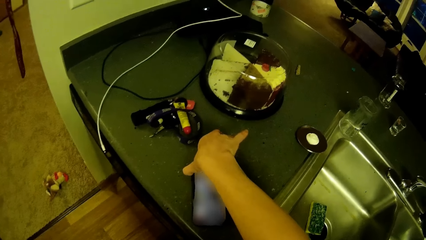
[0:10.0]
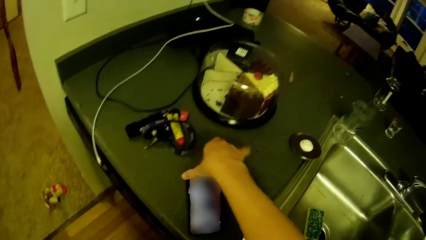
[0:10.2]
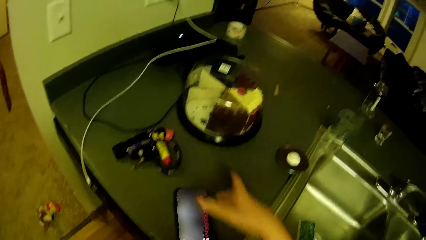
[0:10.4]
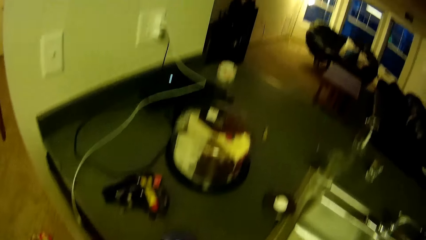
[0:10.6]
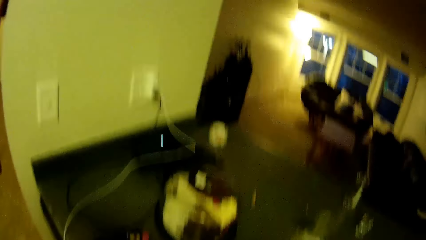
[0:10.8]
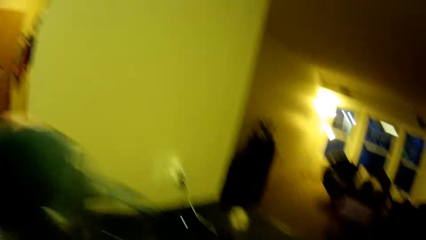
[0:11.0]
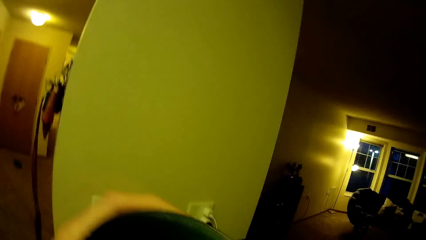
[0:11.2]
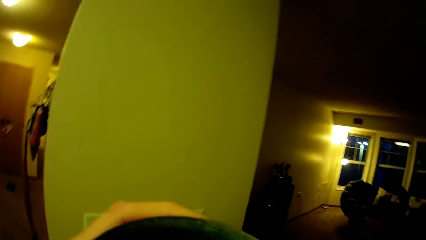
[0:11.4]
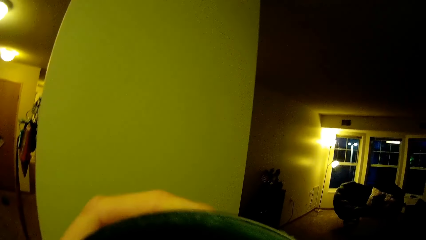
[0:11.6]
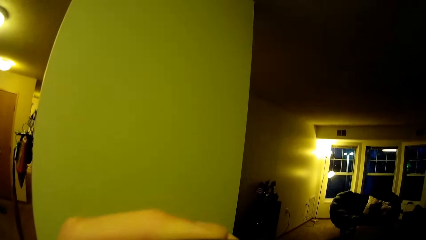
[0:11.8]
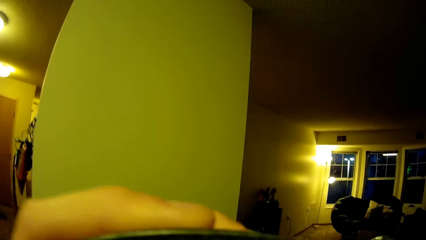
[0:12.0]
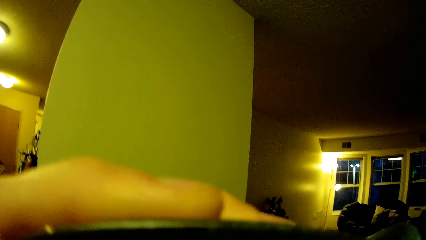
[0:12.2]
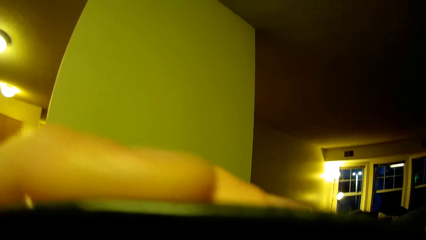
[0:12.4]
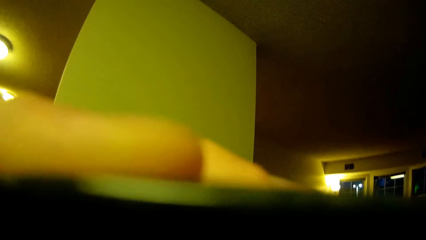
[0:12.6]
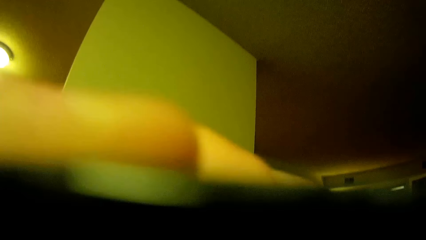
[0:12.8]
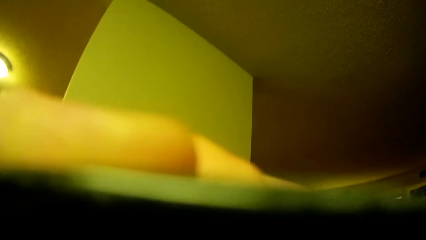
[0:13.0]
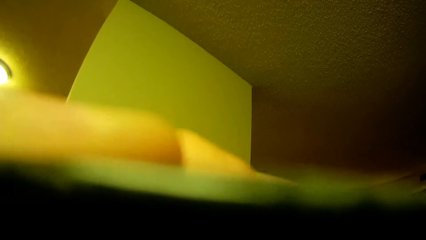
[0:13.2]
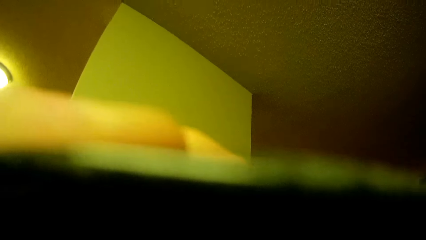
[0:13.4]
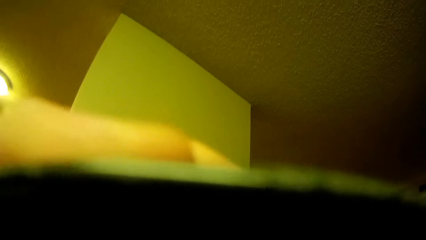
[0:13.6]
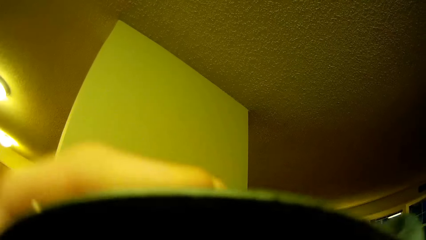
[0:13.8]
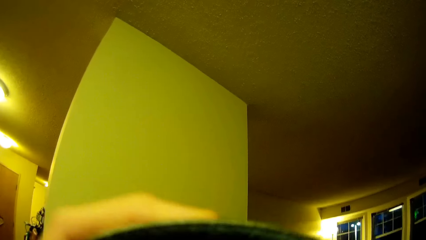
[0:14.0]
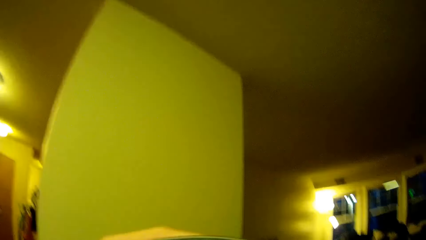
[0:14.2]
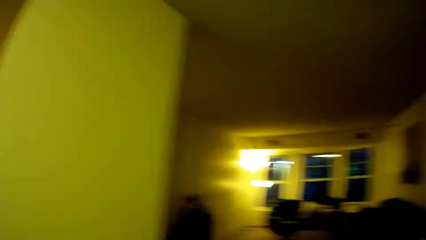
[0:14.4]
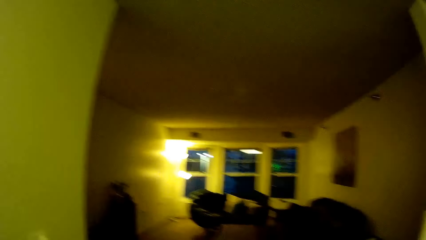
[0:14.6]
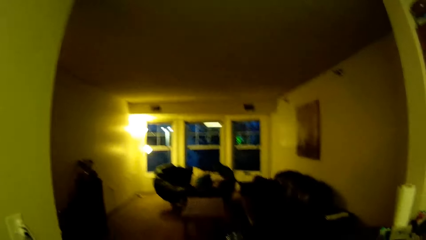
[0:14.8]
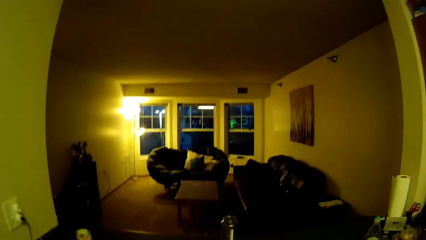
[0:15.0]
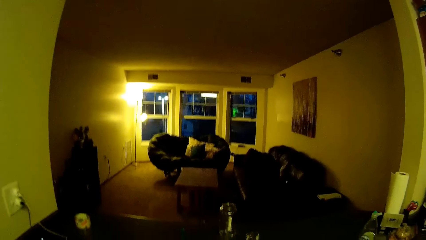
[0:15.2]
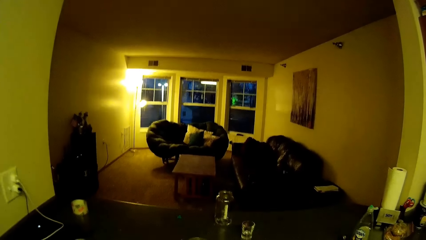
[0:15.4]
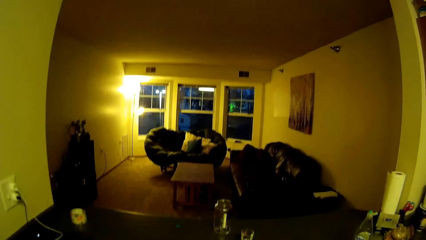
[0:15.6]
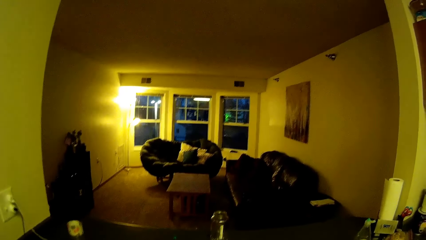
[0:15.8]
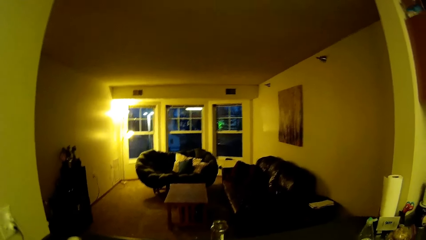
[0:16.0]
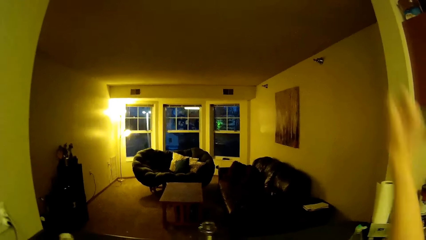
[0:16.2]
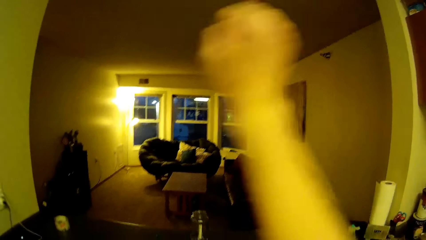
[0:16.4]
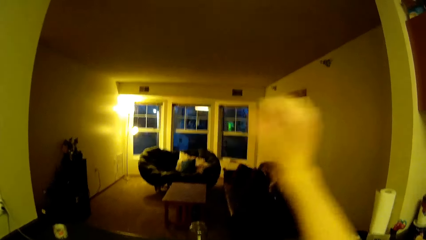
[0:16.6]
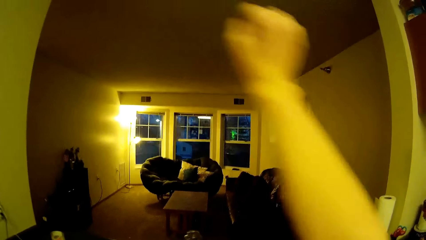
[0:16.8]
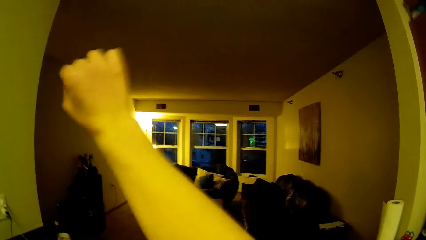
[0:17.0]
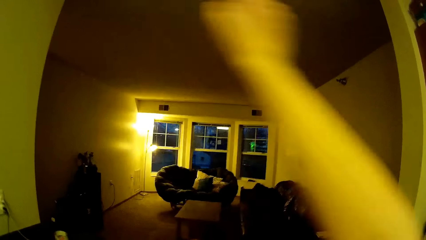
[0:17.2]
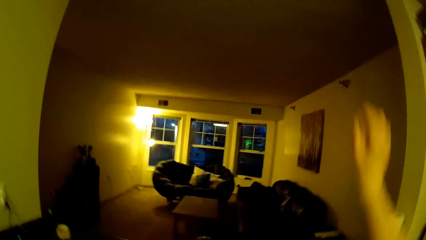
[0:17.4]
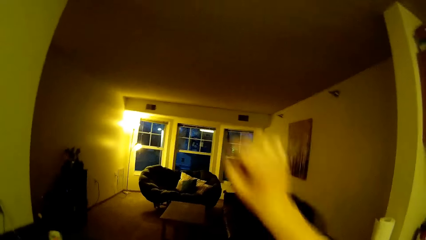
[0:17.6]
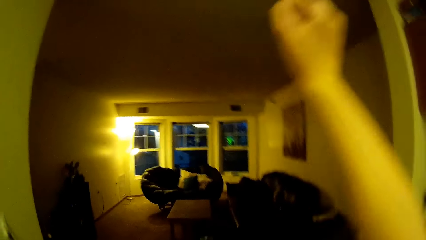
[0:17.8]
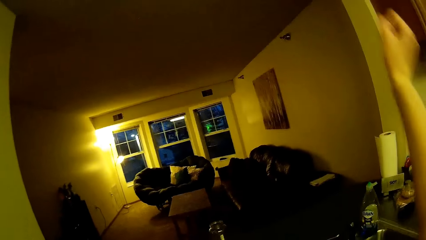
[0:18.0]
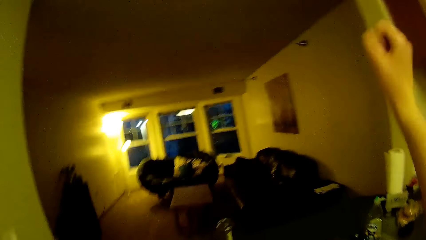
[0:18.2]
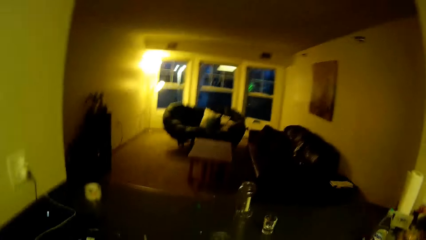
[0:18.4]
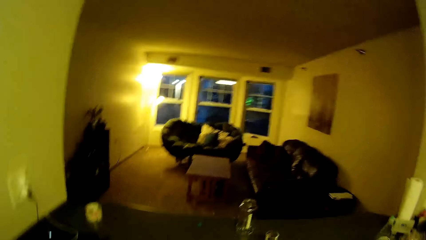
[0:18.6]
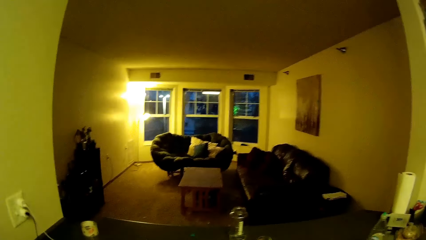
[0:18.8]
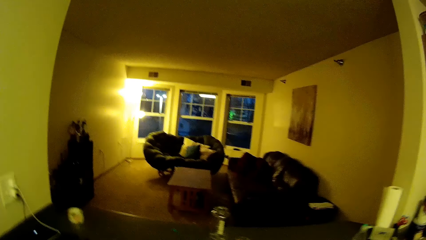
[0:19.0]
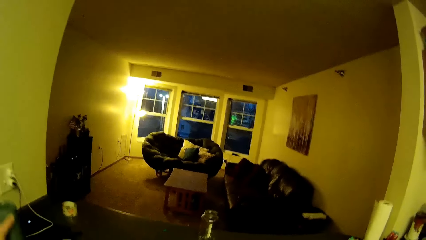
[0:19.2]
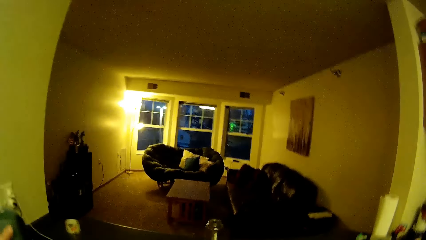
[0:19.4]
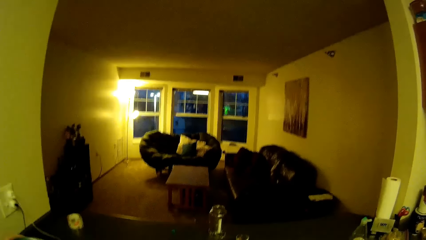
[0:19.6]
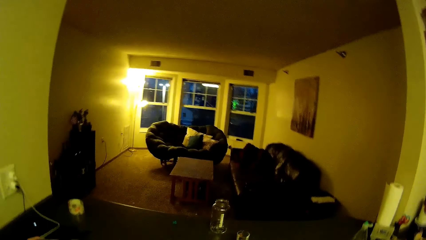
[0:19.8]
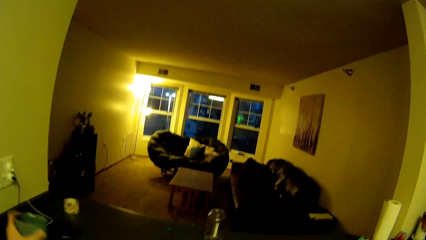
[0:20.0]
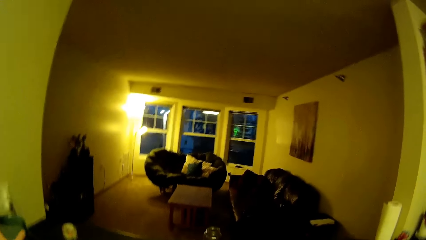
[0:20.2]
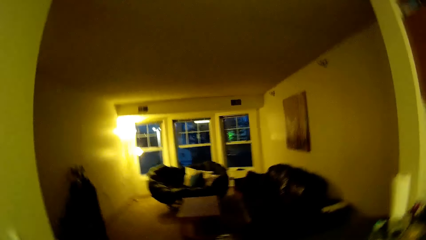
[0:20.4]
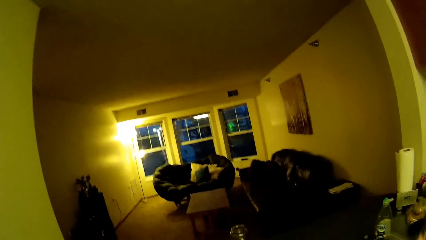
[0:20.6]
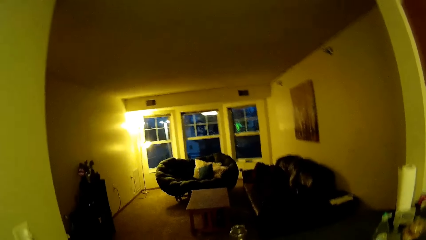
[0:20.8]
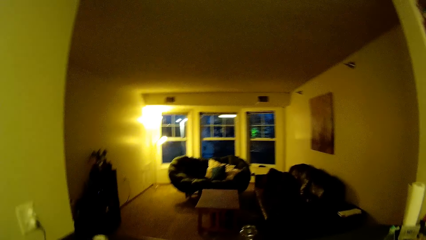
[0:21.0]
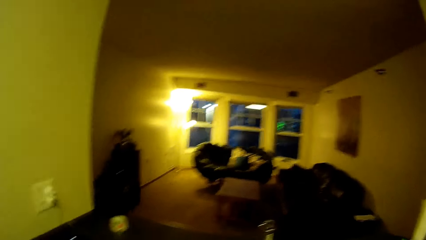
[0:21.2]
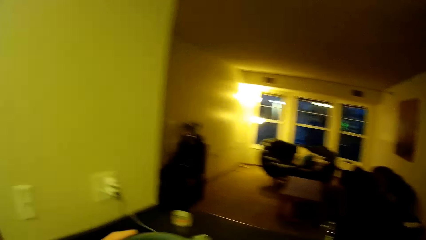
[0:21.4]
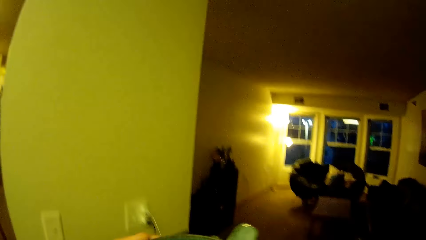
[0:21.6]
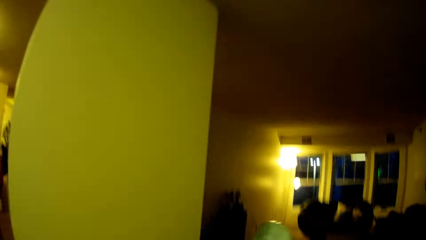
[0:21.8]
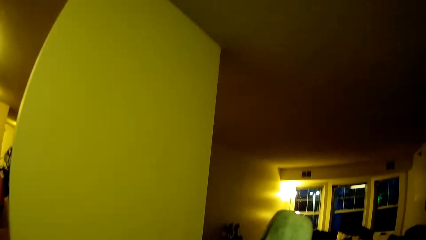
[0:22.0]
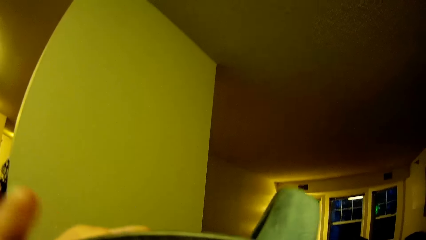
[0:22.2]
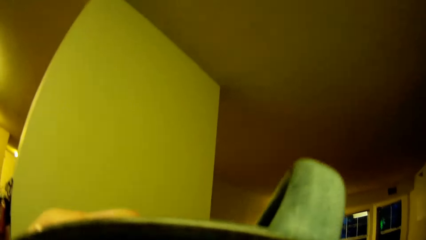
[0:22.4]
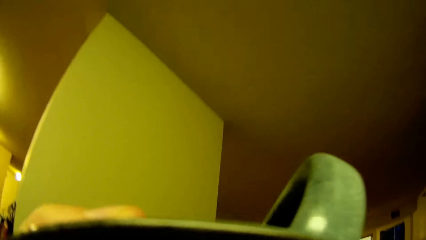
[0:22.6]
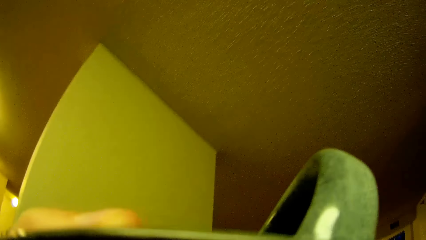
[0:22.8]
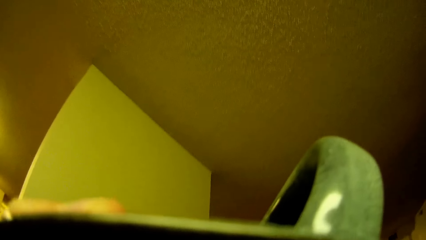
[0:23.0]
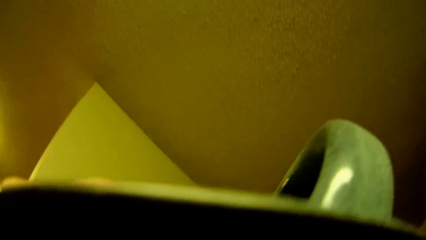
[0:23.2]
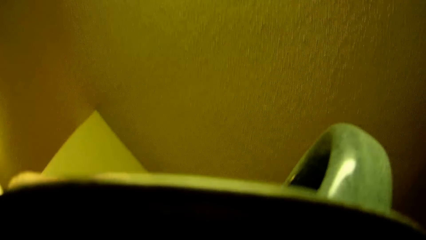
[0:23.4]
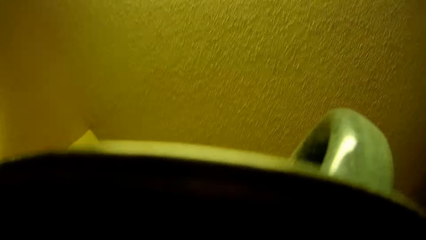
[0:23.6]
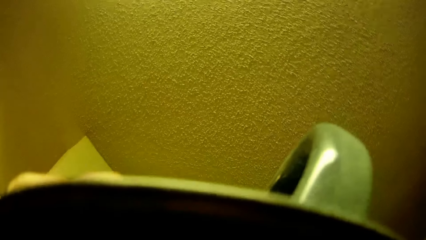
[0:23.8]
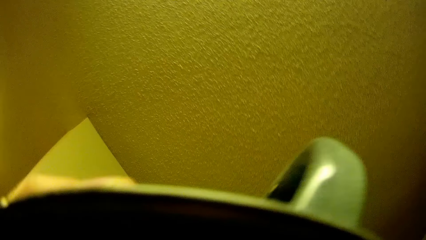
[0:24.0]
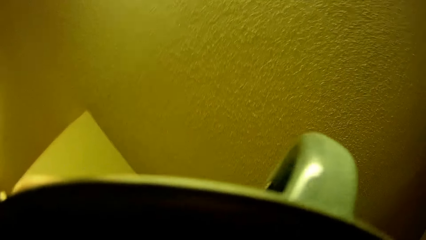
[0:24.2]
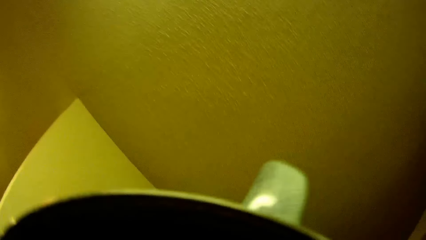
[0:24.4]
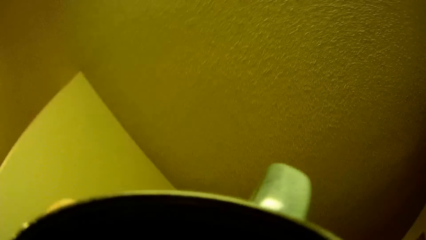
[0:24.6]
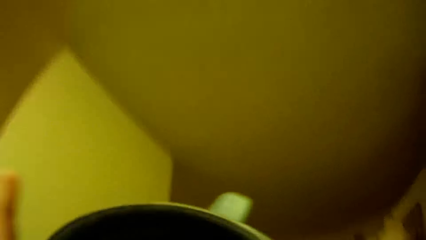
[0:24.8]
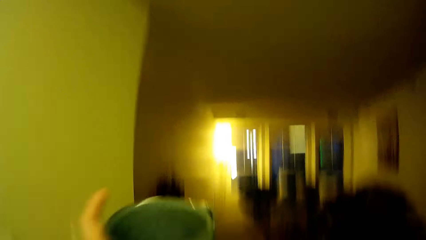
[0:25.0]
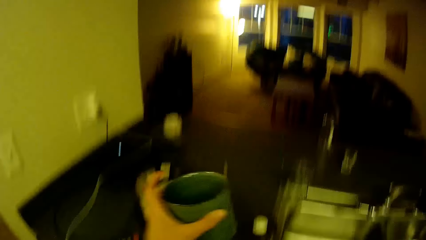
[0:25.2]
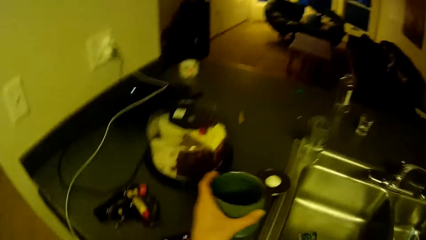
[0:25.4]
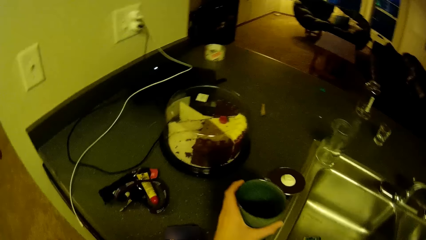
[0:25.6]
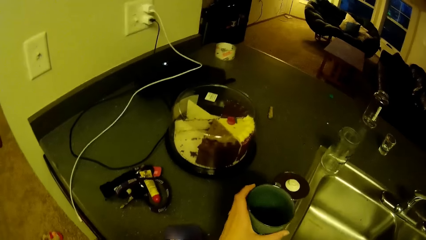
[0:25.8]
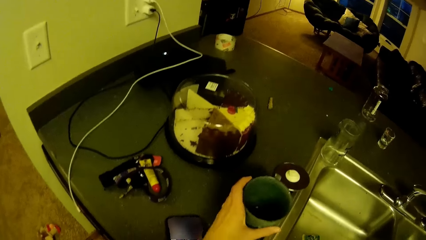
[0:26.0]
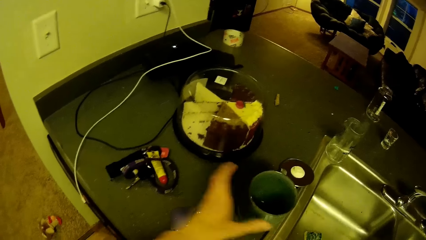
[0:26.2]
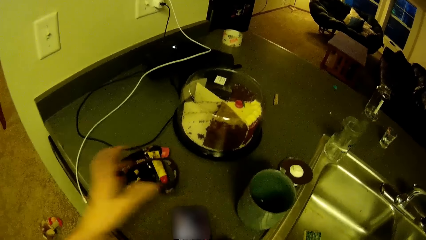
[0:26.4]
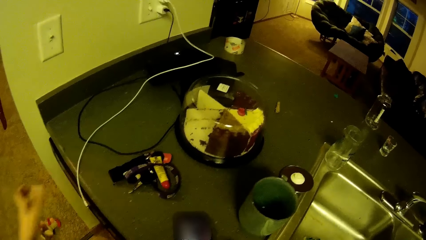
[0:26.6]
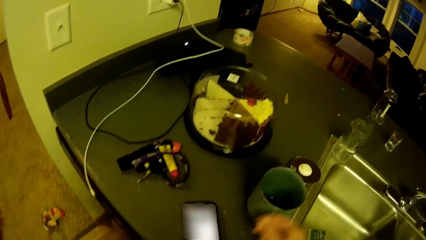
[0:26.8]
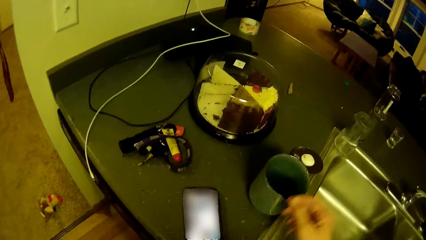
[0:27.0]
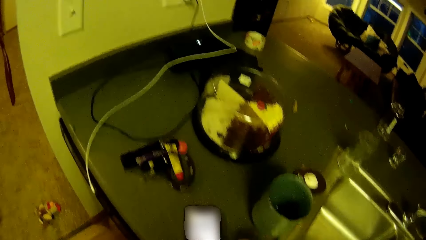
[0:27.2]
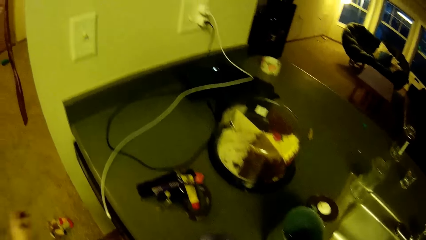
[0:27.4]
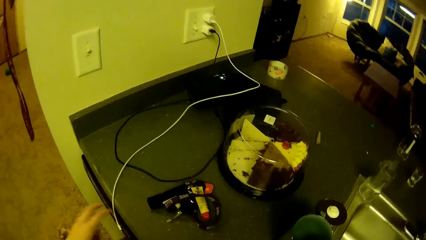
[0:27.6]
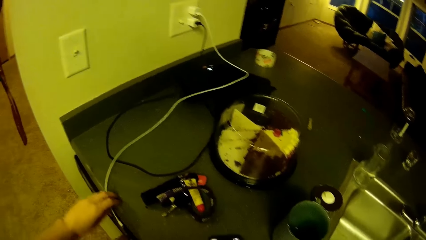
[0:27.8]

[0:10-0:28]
The camera wearer drinks from a mug in her hands. She touches a mirror. She moves her hand. She drinks from the mug in her hands. She drops the mug on the kitchen cabinet.
